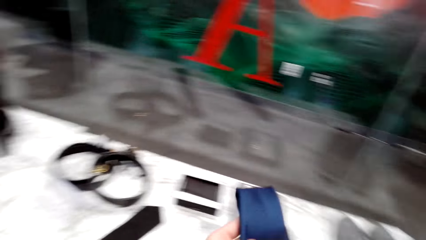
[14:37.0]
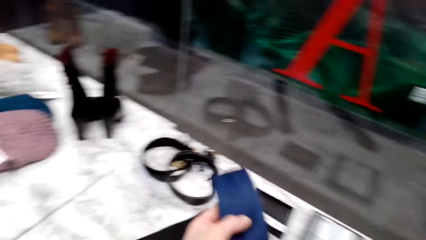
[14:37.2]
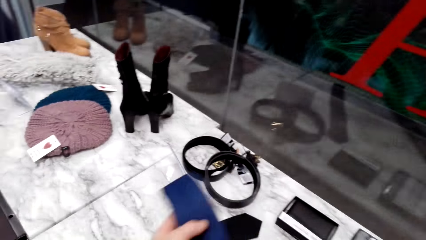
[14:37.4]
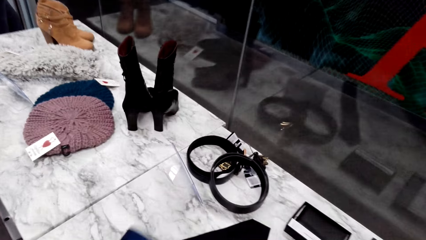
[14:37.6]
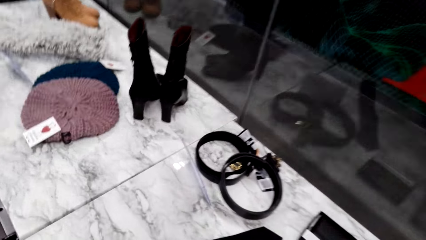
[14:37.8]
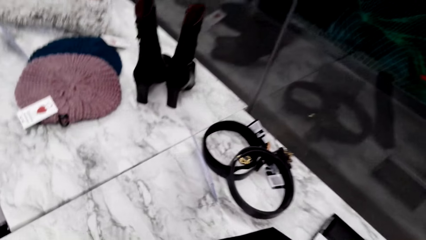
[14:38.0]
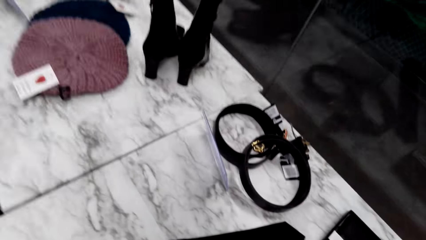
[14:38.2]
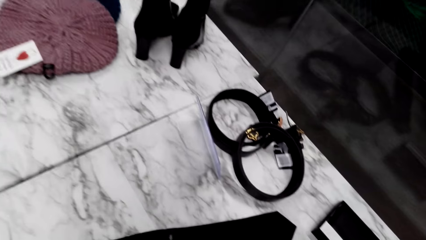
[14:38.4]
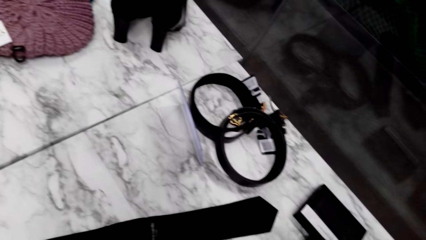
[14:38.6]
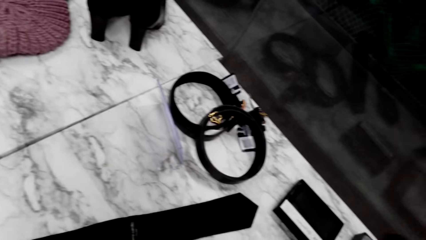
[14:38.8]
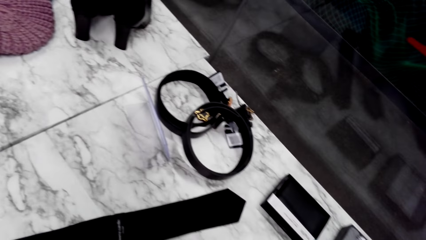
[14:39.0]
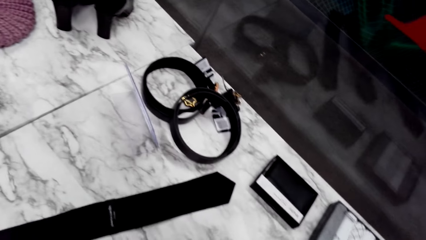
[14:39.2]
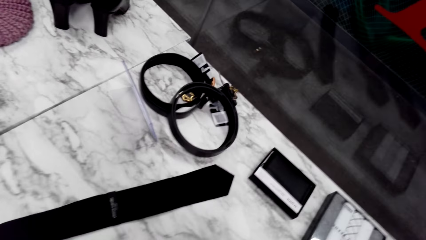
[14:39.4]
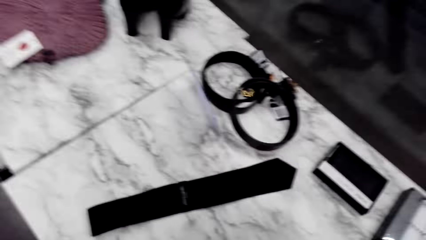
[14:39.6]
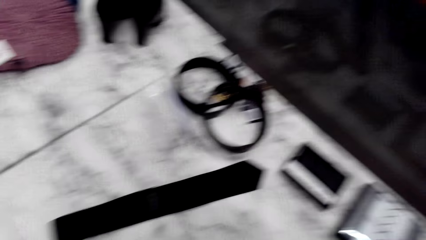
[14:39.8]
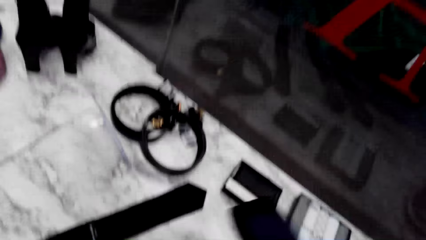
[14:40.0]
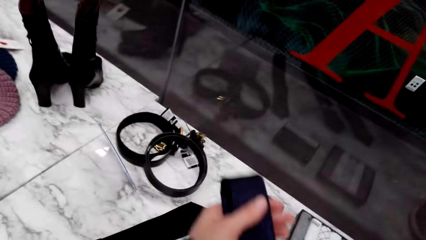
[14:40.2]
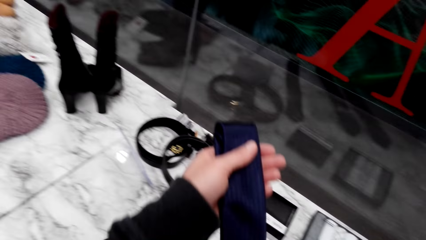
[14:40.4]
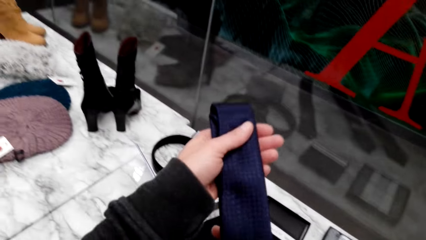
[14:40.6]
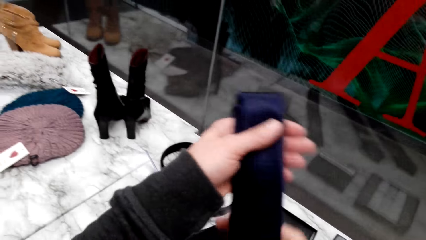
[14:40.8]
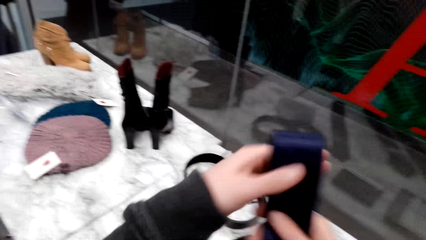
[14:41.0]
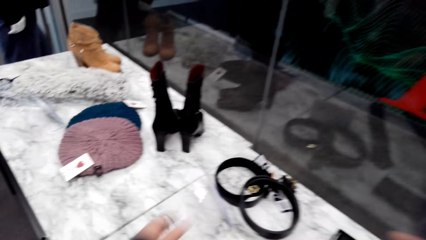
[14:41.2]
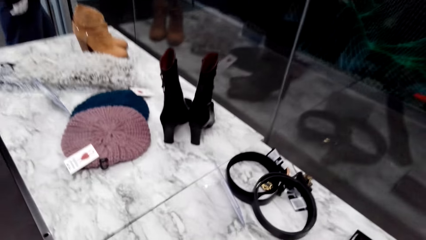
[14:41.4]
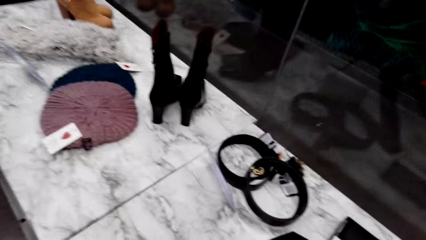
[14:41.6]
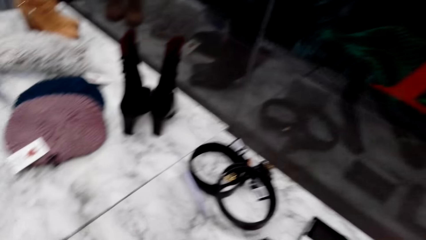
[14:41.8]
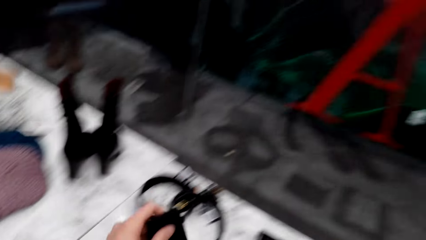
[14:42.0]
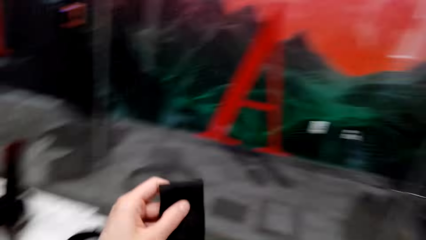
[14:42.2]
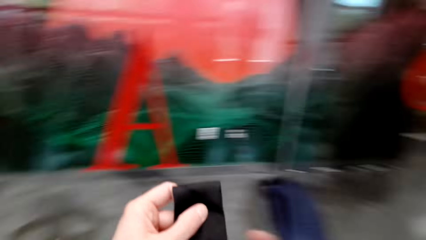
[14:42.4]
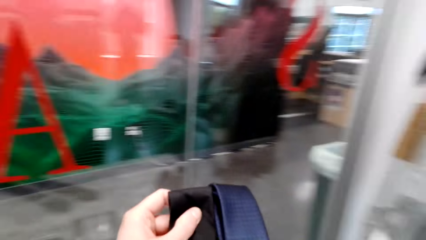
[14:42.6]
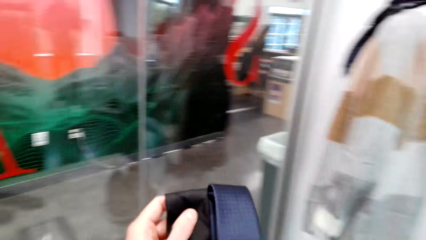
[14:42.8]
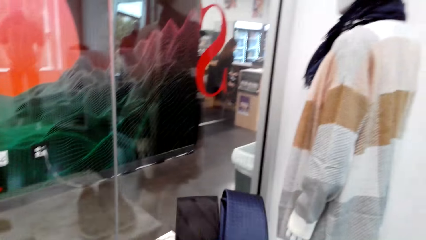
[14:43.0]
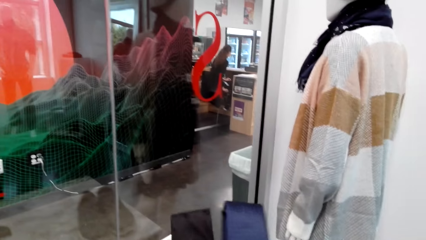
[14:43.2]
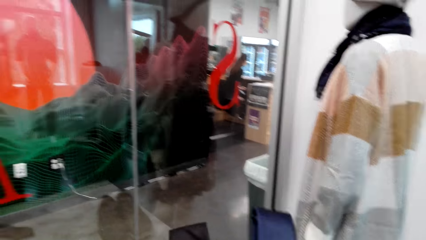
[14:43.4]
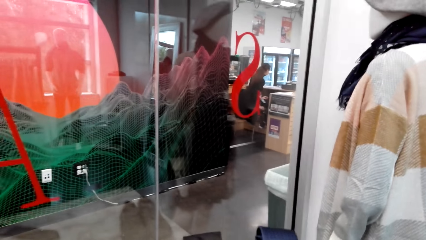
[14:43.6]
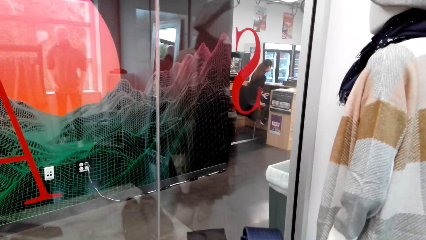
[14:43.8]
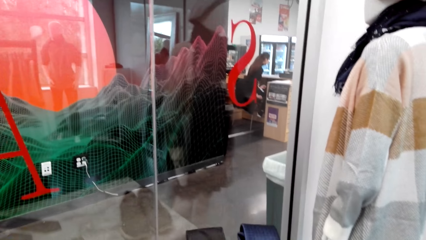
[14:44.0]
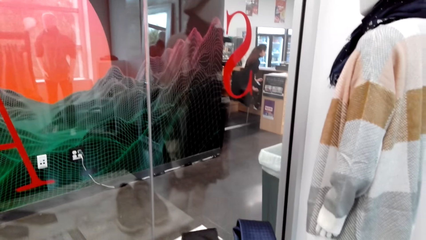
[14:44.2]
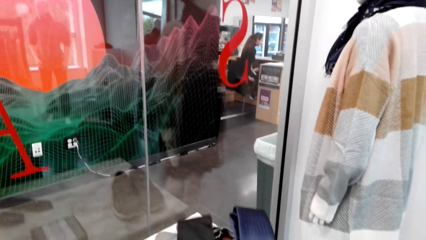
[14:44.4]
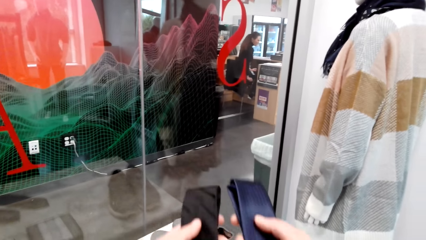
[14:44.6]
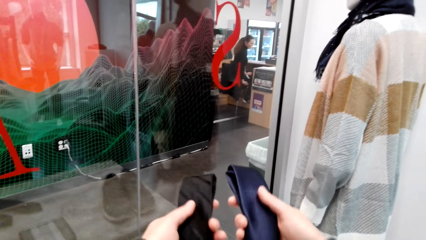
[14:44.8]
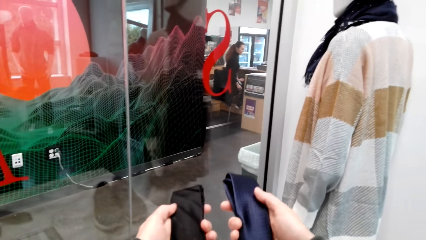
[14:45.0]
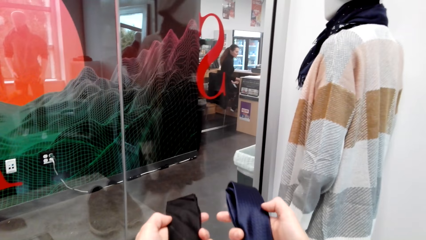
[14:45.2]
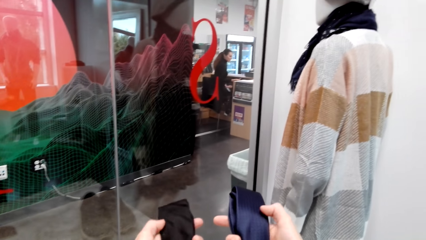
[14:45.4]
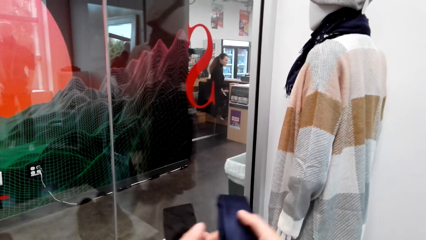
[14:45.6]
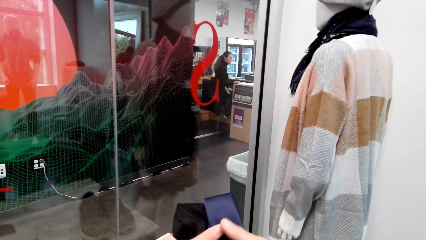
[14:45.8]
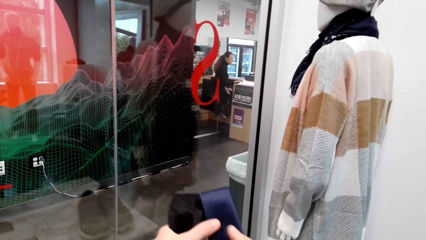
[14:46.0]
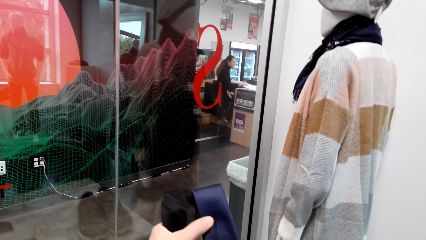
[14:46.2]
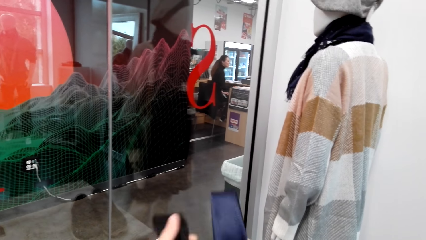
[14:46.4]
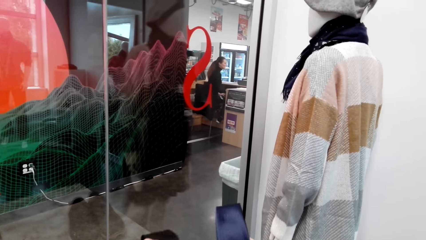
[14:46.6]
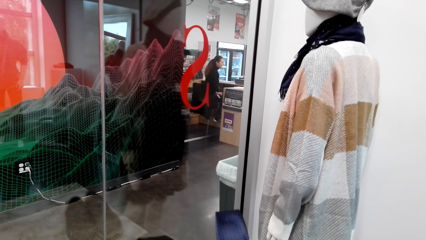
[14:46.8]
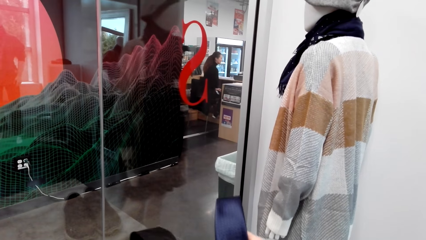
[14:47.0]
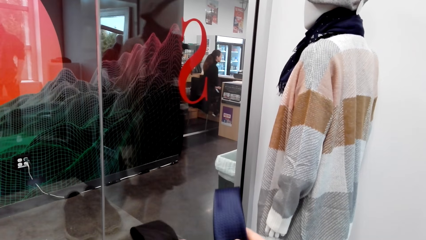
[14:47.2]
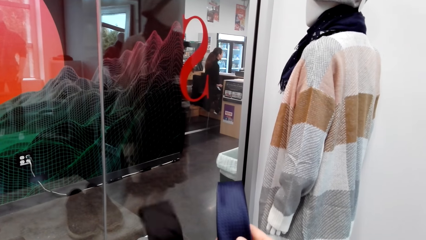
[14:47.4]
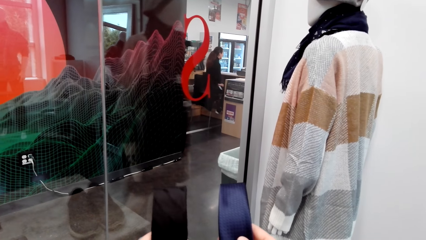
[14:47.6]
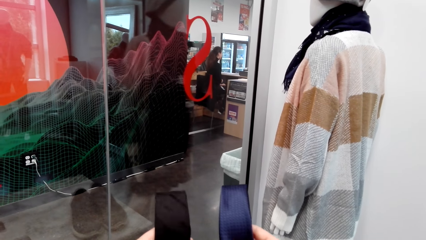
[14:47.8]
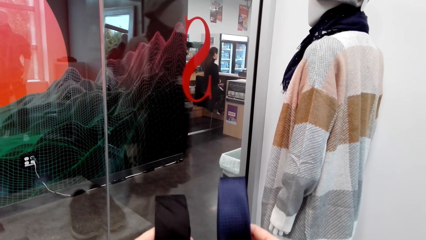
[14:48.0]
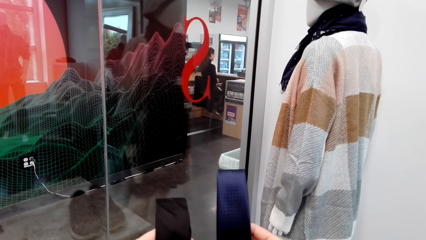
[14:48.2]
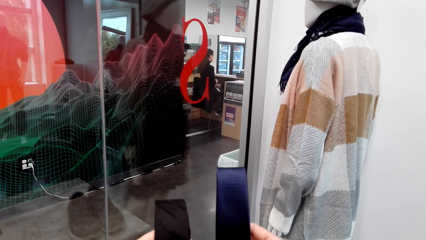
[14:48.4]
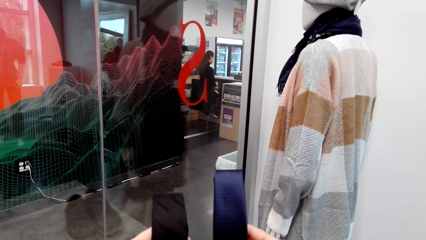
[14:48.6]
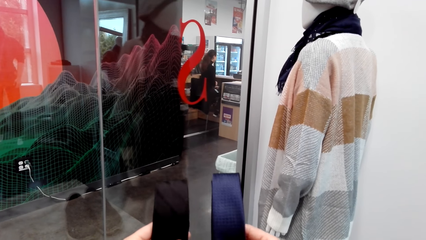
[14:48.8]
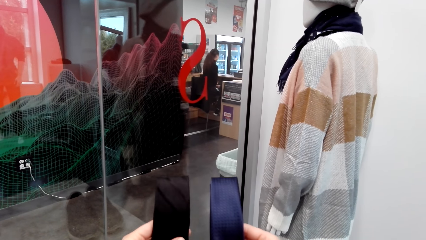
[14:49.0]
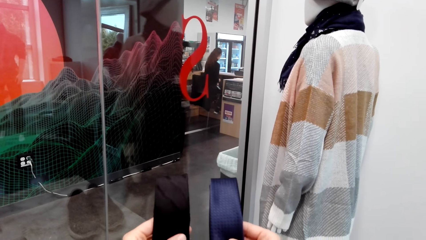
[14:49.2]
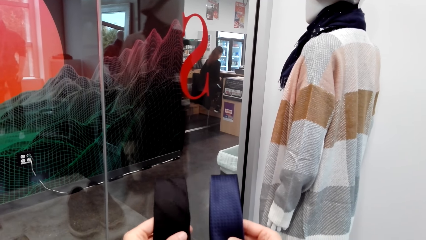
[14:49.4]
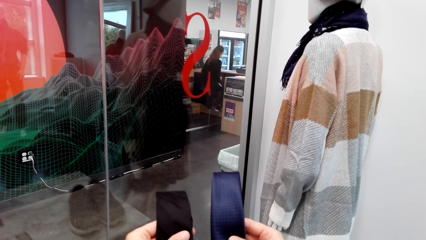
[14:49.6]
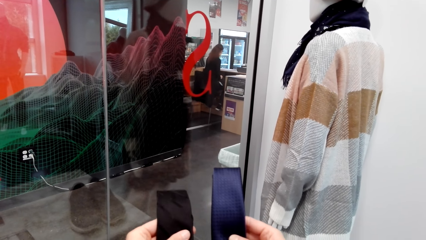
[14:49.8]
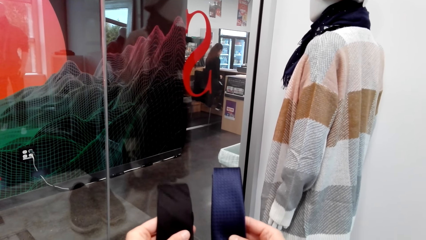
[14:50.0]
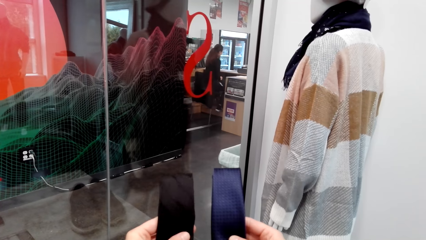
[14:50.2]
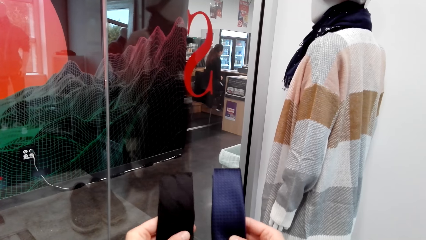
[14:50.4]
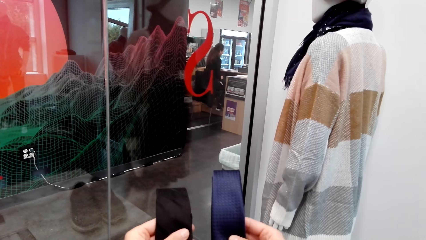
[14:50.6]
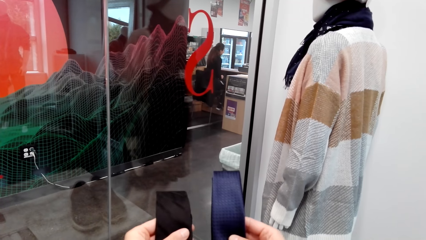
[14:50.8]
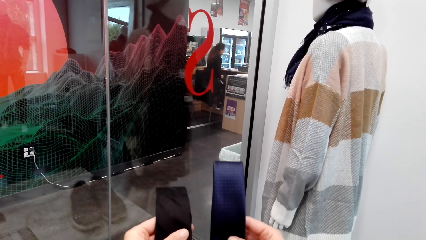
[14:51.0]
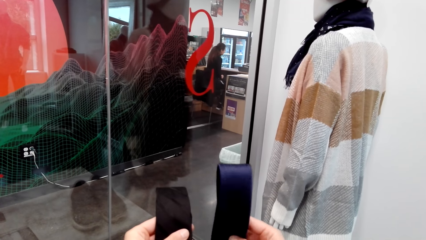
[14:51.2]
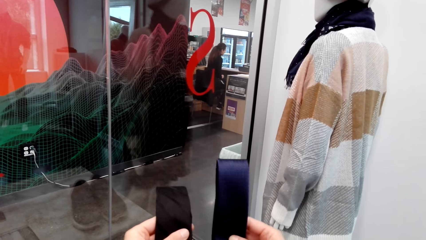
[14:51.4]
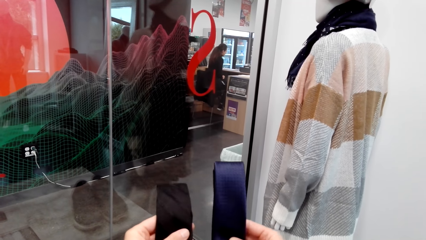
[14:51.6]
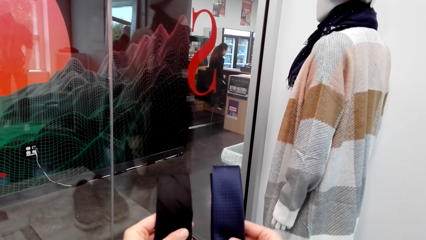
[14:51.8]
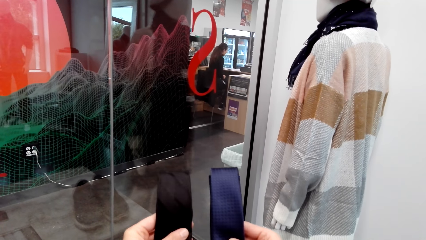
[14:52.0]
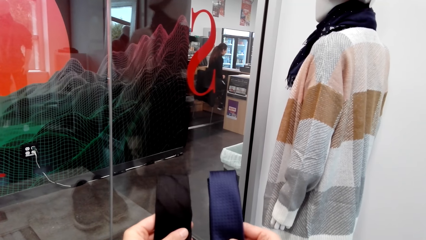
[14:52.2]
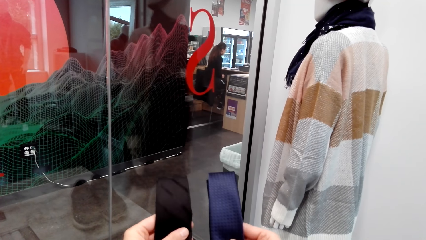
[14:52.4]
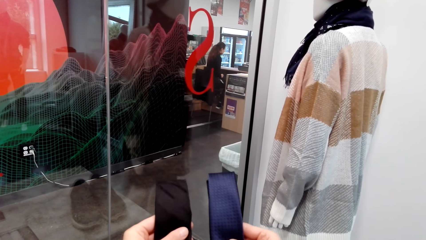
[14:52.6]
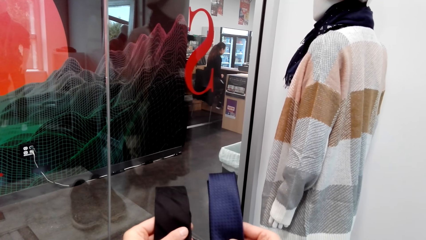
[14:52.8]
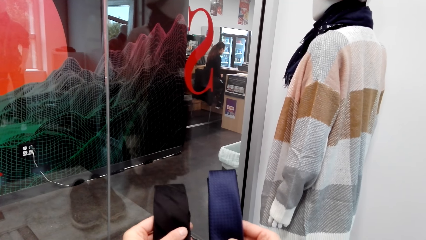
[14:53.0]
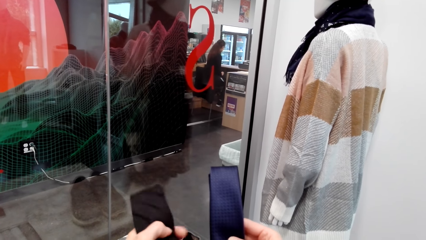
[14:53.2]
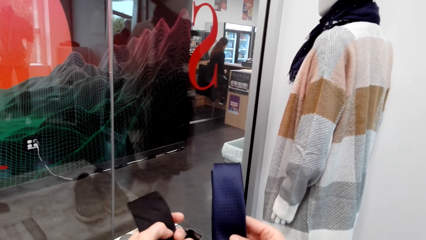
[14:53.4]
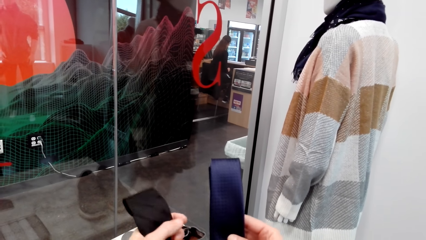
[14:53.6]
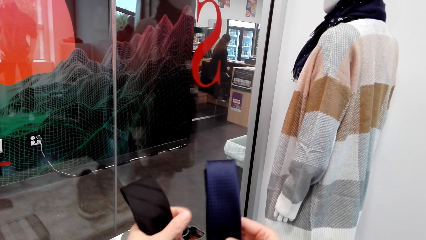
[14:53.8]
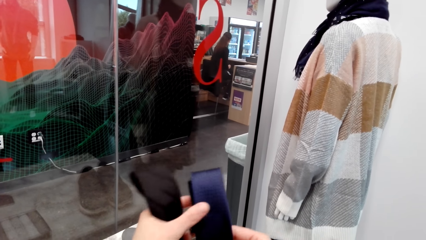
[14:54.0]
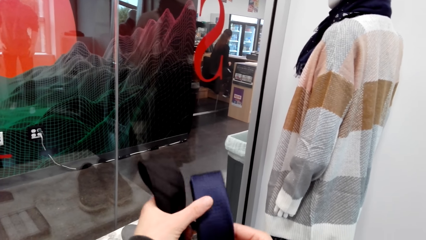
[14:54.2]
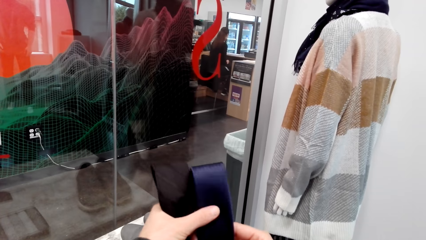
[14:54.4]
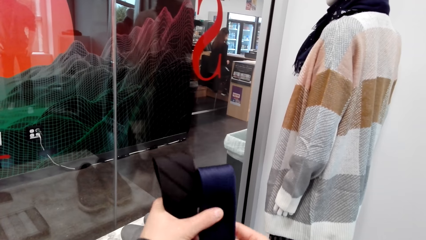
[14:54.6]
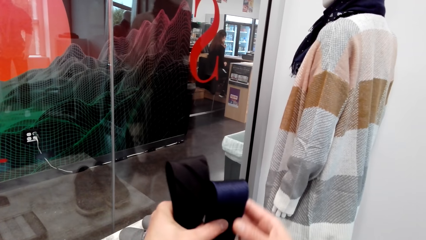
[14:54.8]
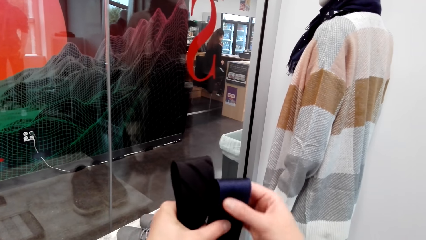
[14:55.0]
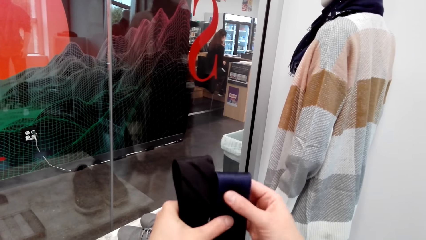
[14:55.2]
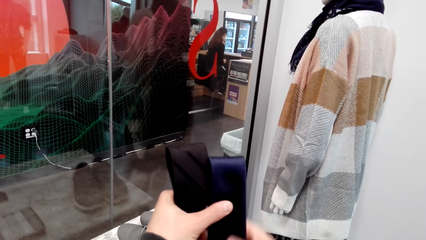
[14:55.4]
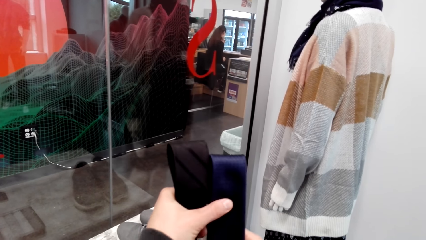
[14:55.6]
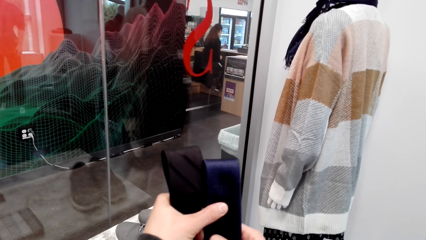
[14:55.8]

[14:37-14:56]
The camera wearer picks up the tie. They put the ties down. They inspect the tie. They pick up the tie. They pick it up again. They compare two ties. They talk with a person. They talk with the person again.
